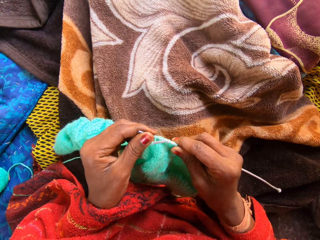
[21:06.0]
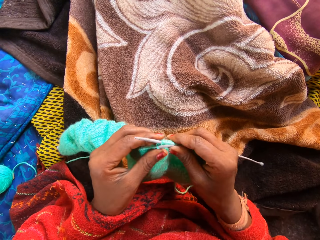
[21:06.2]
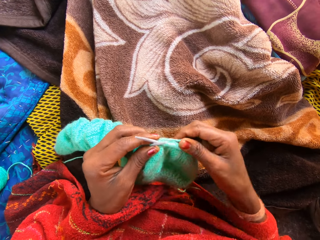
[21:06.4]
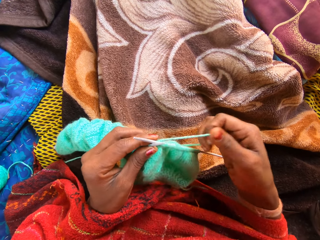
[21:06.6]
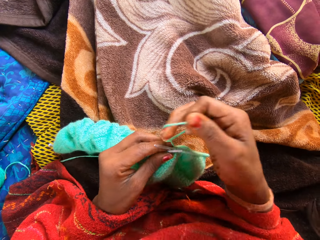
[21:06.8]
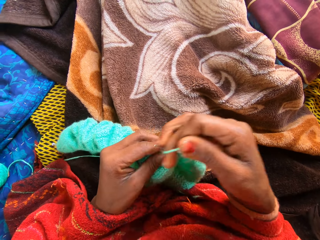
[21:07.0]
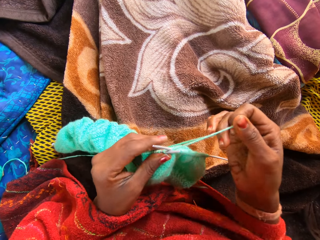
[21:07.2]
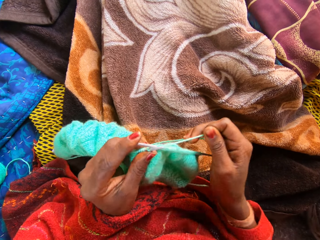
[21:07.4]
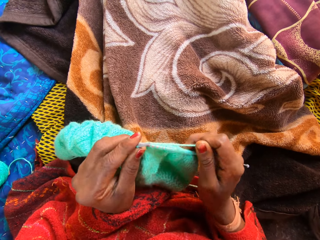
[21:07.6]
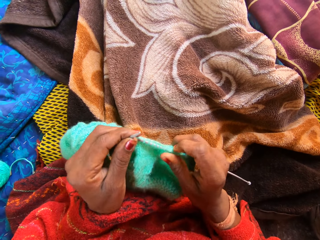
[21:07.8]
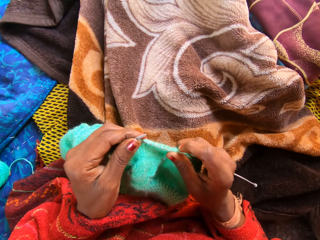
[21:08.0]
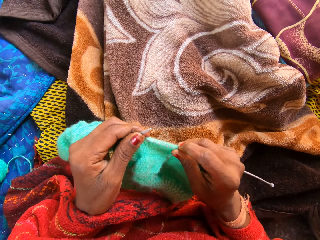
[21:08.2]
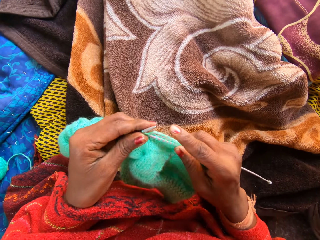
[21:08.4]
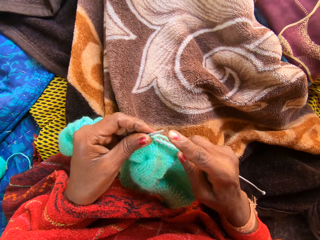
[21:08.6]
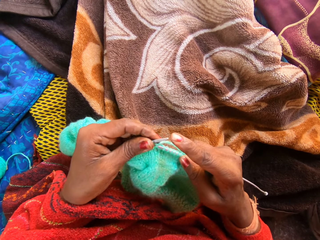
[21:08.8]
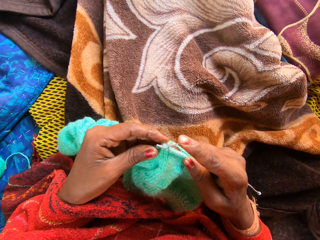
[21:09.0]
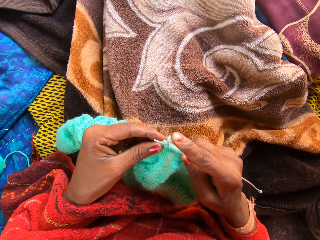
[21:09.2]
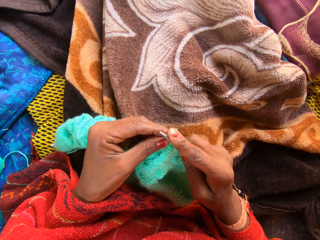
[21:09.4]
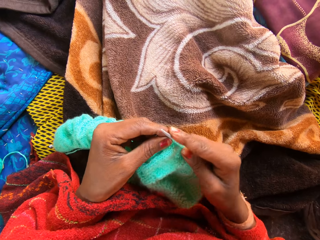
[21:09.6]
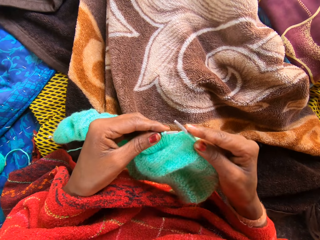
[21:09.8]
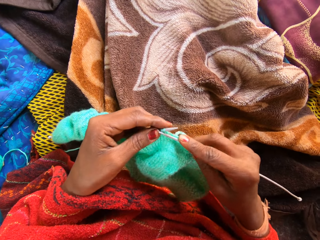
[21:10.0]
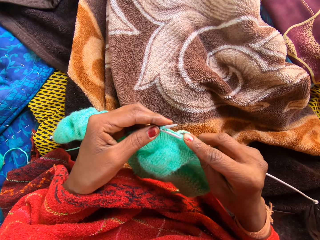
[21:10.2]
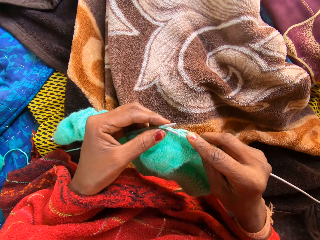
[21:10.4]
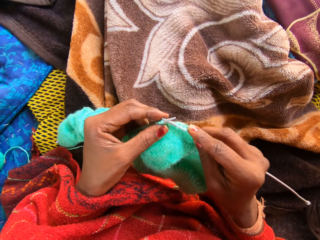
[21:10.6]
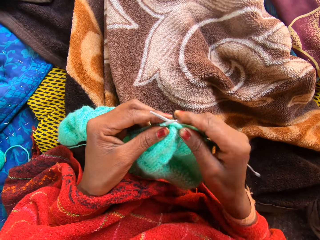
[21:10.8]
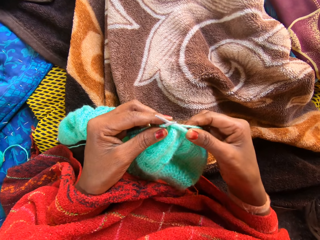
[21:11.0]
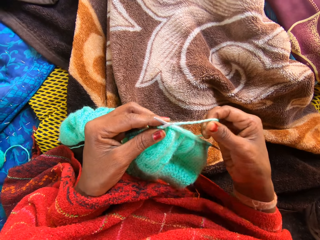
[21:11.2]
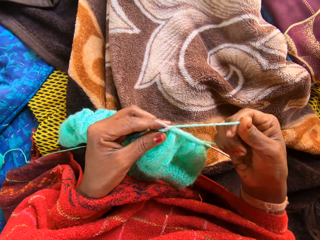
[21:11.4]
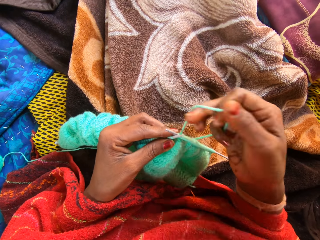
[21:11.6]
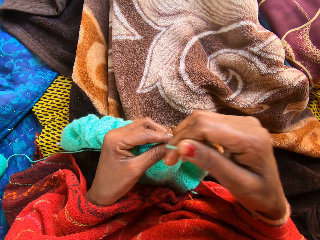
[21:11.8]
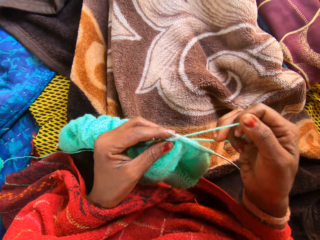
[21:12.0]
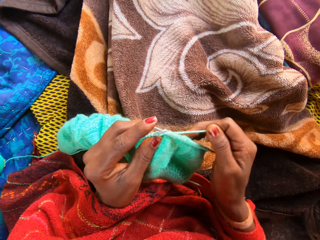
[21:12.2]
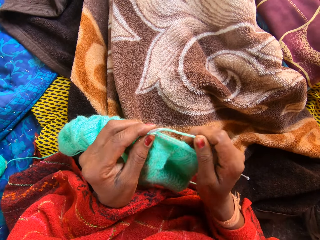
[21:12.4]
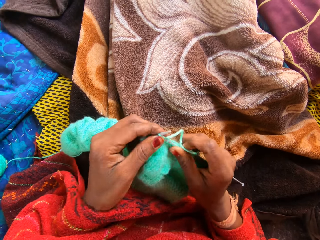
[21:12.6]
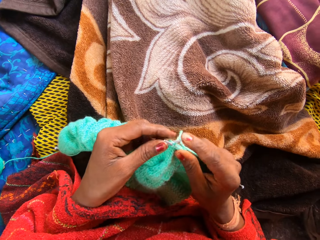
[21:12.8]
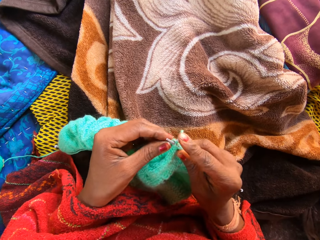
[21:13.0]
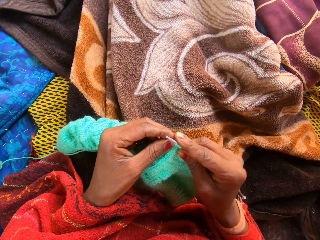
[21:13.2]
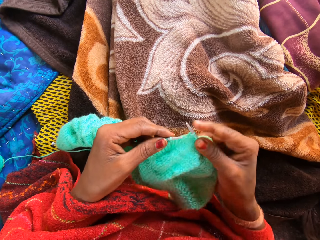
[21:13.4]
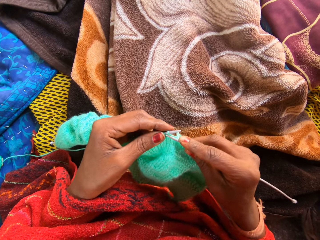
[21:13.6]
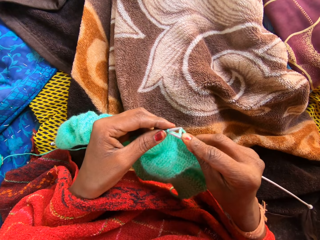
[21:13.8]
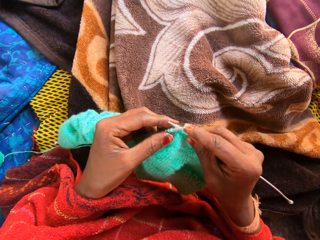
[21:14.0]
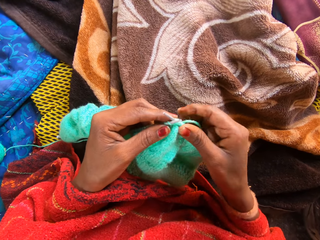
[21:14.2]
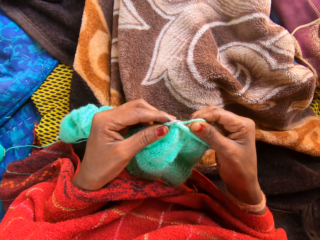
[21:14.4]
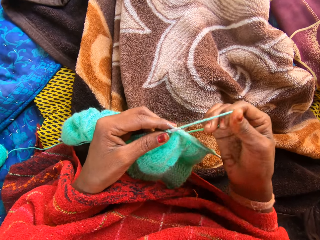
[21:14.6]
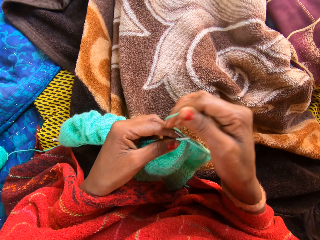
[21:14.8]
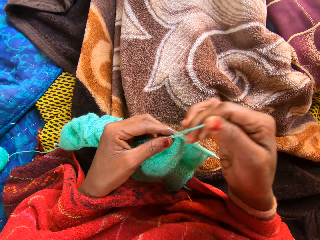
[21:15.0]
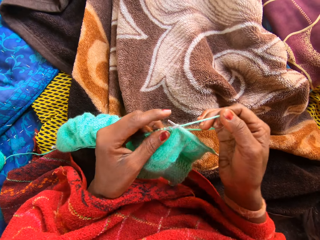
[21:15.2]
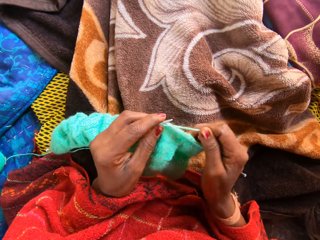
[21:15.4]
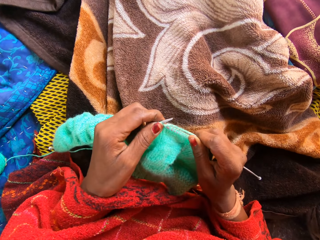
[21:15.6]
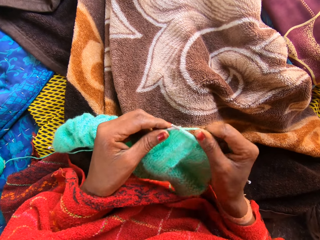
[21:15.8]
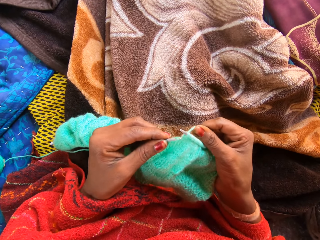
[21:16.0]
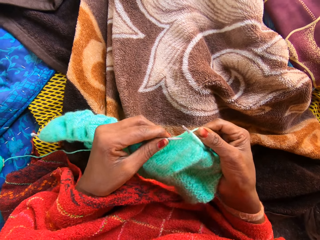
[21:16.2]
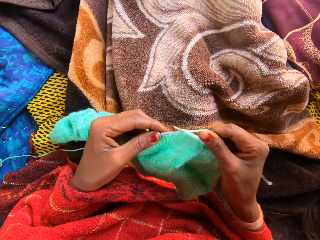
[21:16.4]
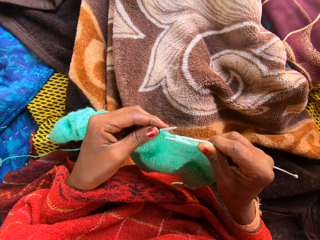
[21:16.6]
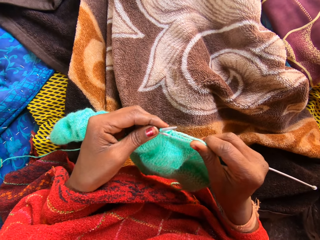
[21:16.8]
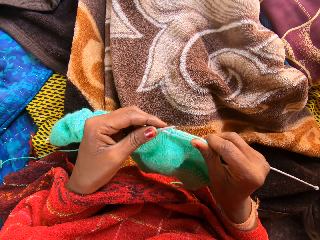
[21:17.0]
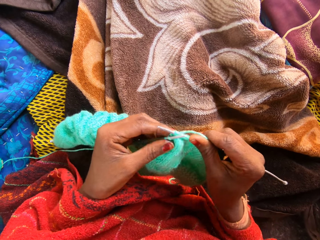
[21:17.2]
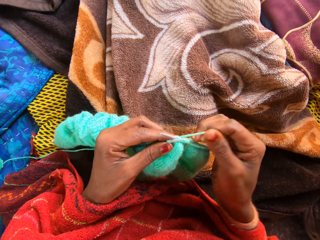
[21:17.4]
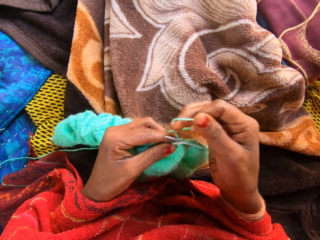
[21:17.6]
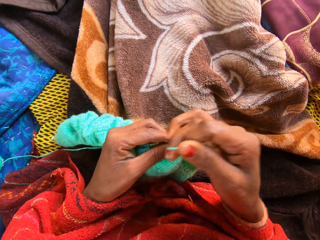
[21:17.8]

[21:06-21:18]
The camera wearer adjusts the fabric. They knit.

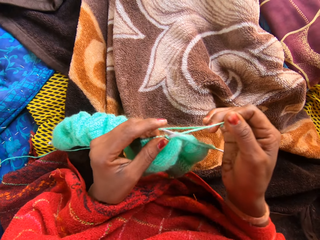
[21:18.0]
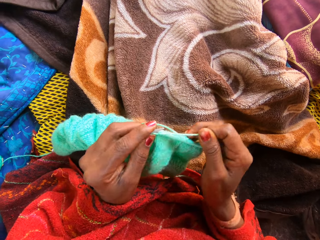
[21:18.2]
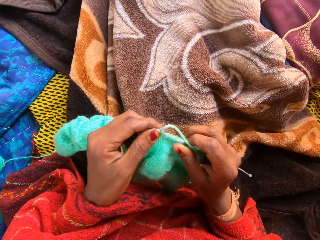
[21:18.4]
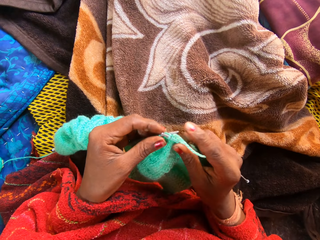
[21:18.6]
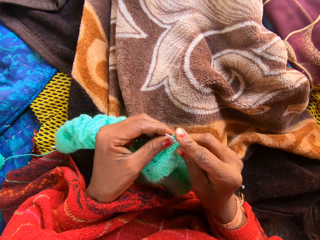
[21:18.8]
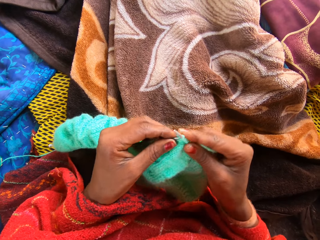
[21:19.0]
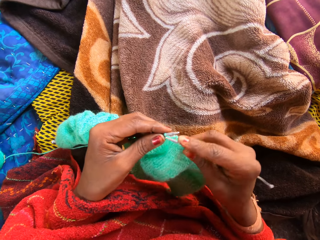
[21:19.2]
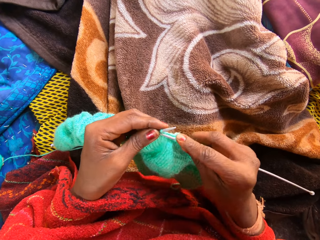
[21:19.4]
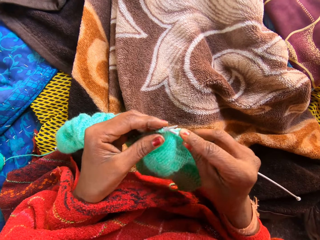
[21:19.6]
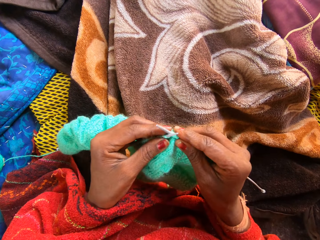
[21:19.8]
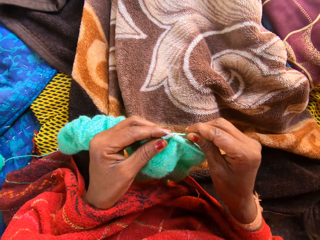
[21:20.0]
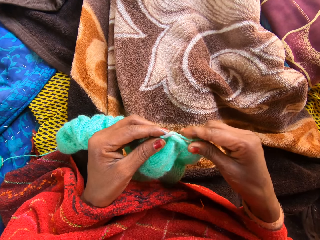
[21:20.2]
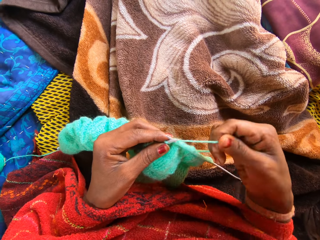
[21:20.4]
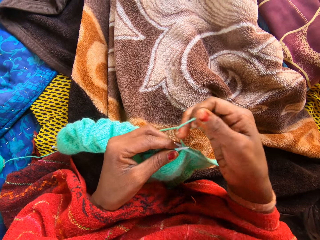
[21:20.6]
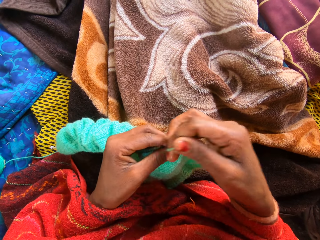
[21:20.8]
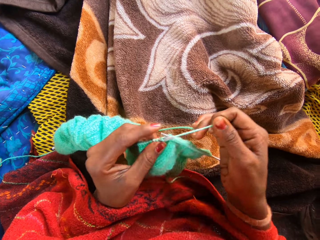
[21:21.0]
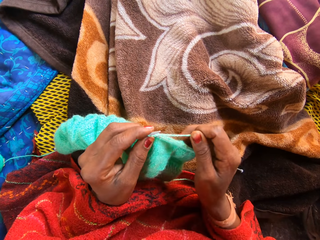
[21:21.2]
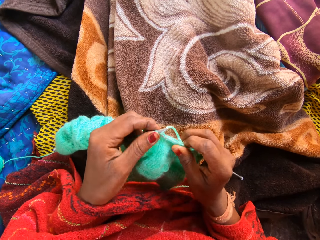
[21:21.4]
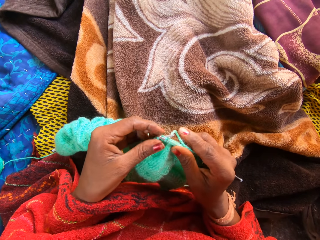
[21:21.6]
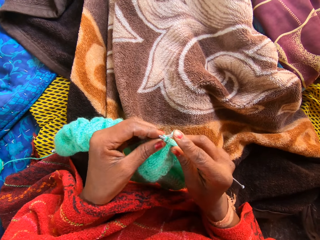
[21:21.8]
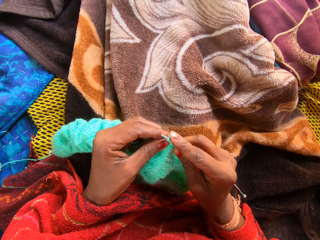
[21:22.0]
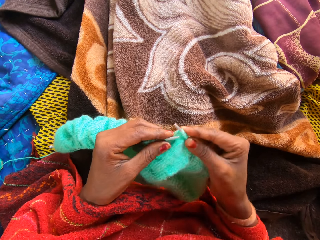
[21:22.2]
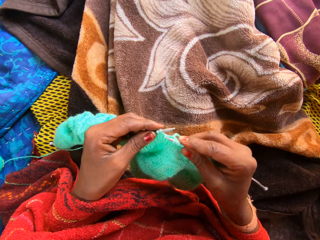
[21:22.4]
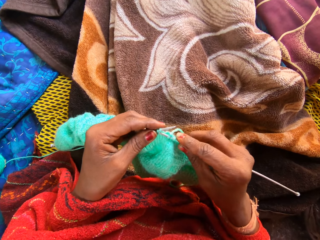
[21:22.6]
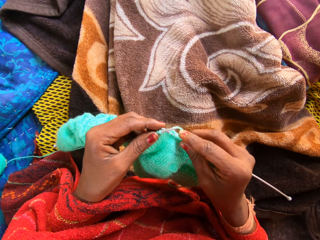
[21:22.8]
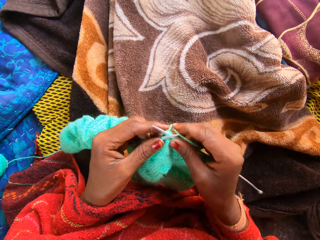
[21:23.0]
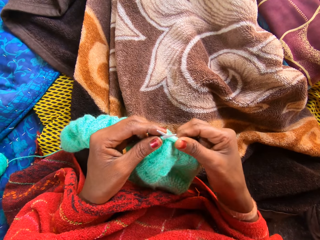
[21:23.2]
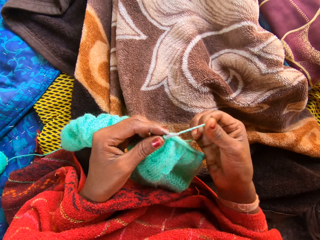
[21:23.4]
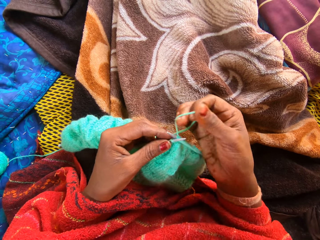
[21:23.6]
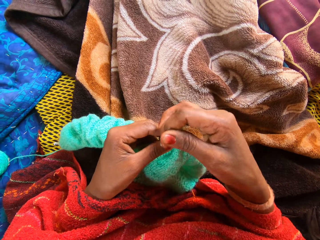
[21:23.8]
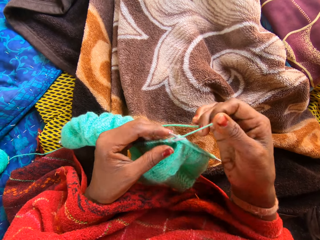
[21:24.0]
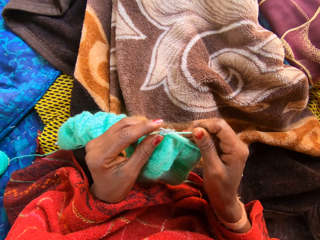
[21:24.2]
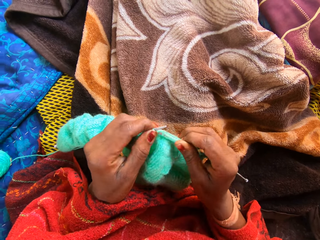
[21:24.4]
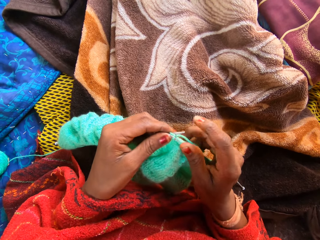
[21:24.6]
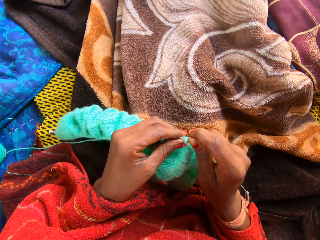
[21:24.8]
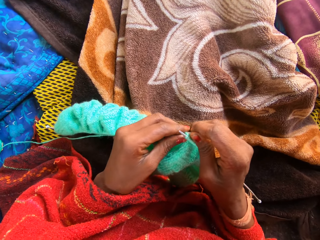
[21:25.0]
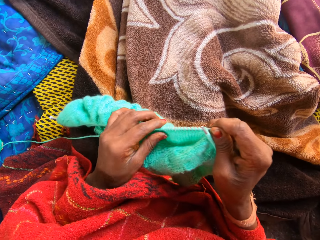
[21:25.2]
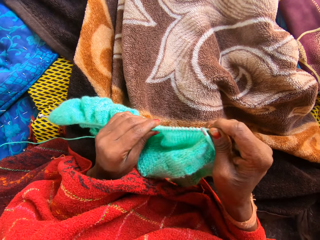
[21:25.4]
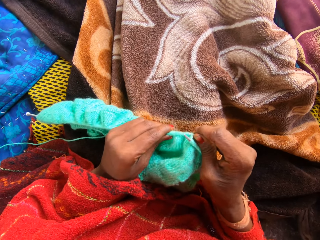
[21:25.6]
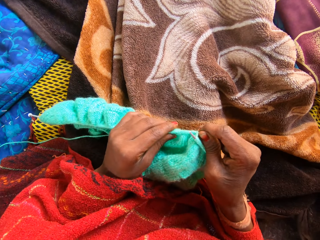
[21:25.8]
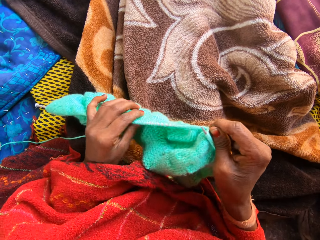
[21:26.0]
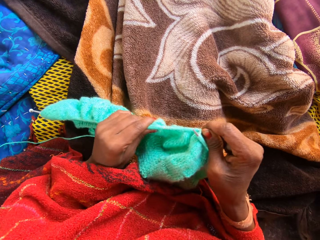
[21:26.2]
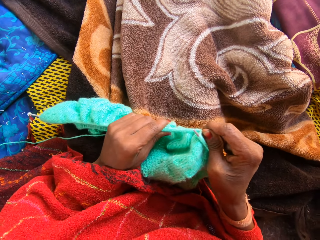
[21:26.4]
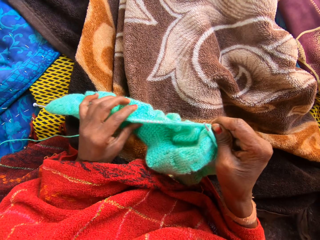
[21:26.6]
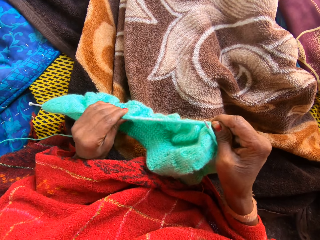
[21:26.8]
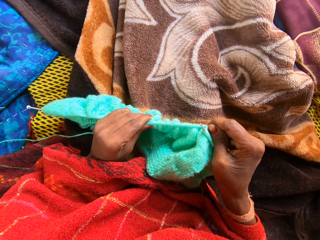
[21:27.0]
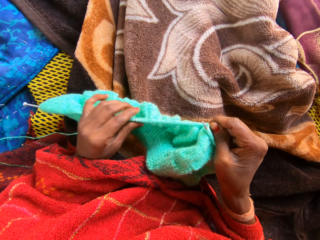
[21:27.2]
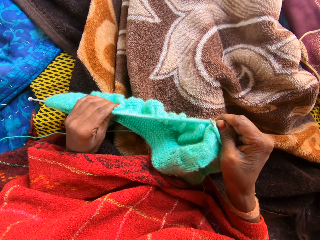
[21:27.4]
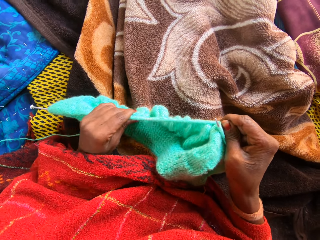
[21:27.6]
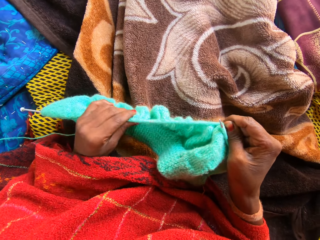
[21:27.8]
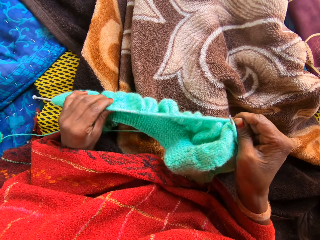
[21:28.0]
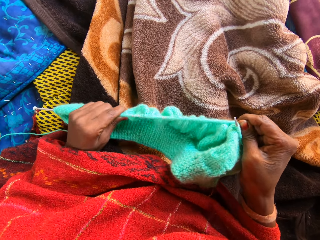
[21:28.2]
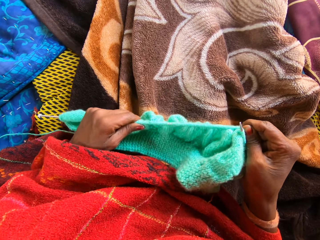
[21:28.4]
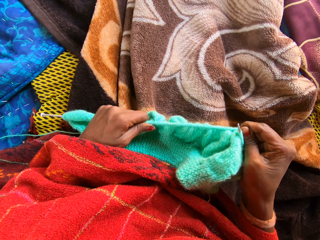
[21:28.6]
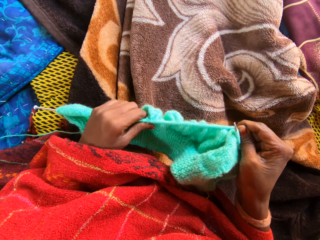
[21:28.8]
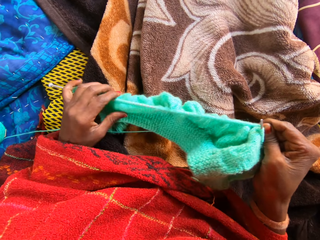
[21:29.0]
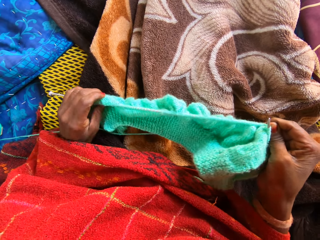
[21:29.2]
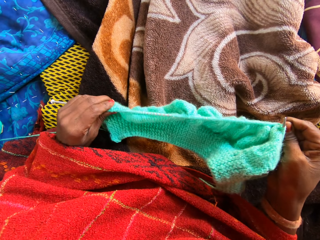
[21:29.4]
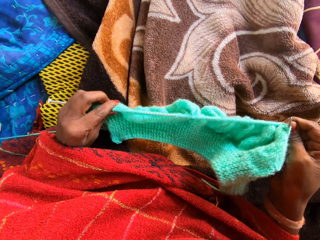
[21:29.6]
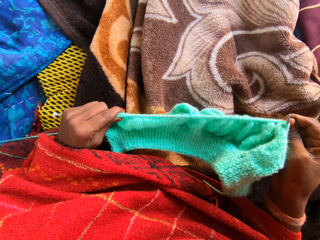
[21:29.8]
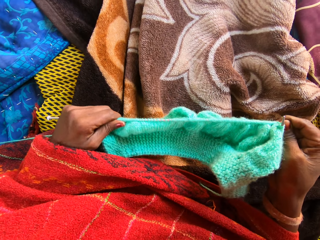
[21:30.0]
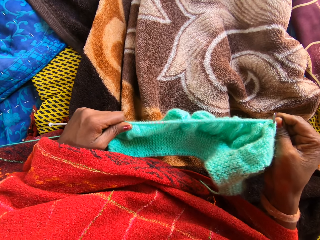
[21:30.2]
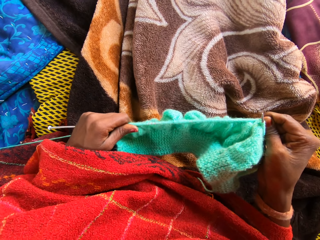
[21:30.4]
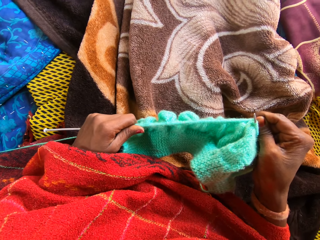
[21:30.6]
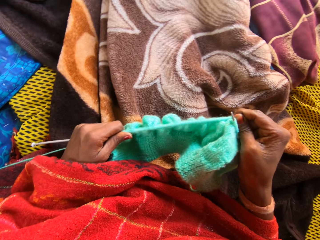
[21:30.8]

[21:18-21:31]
The camera wearer adjusts the fabric.
